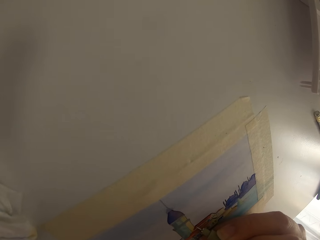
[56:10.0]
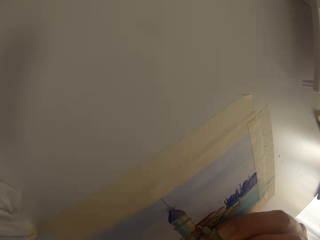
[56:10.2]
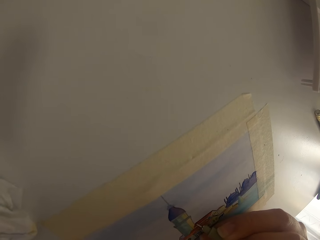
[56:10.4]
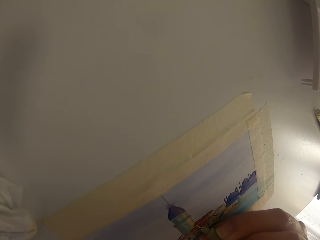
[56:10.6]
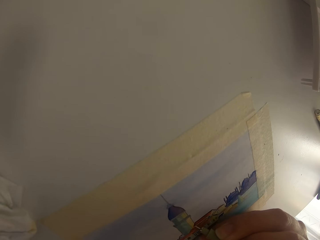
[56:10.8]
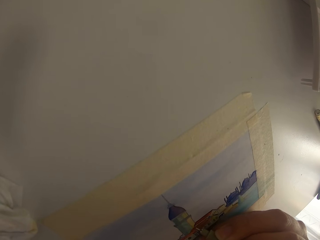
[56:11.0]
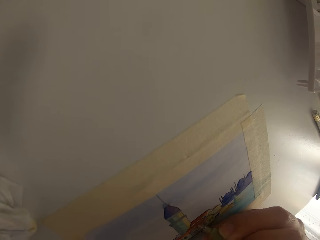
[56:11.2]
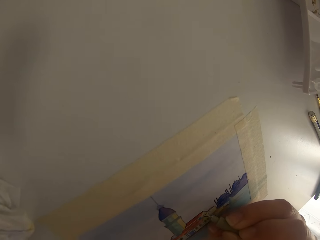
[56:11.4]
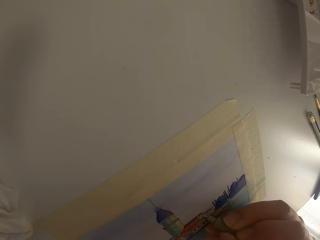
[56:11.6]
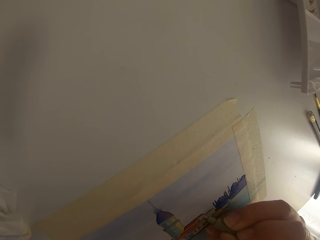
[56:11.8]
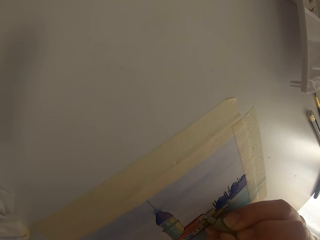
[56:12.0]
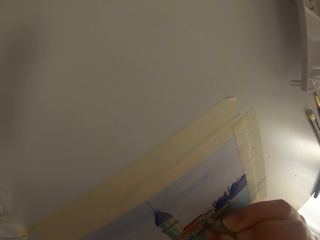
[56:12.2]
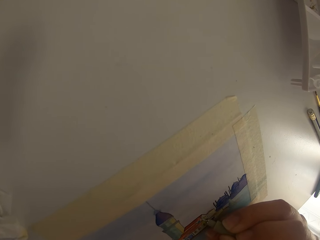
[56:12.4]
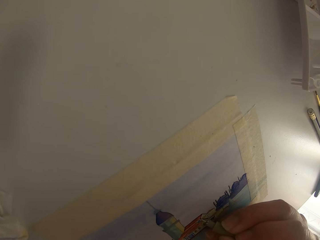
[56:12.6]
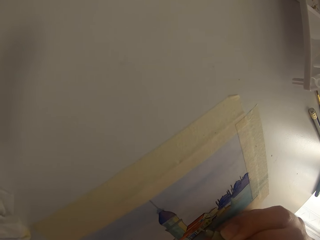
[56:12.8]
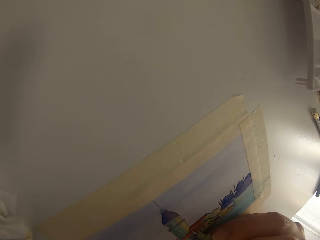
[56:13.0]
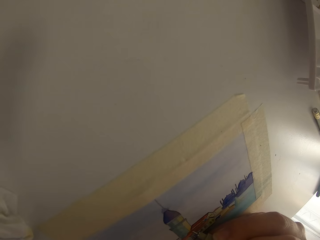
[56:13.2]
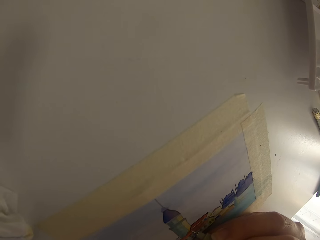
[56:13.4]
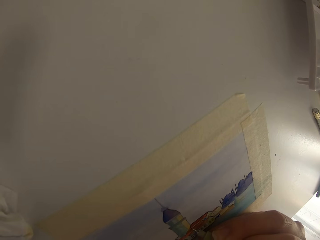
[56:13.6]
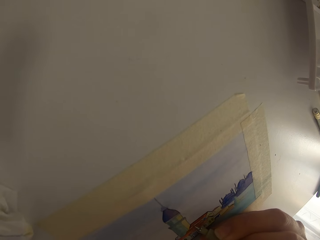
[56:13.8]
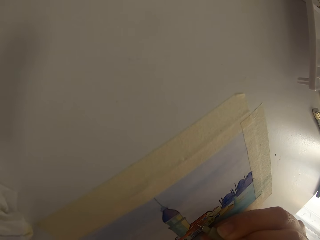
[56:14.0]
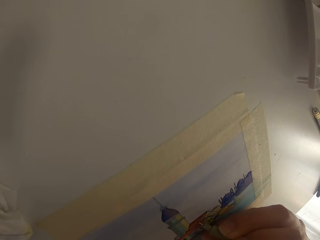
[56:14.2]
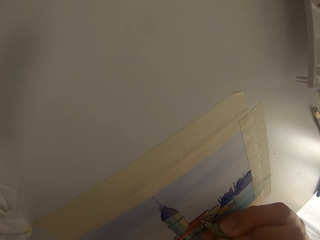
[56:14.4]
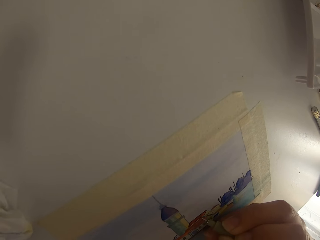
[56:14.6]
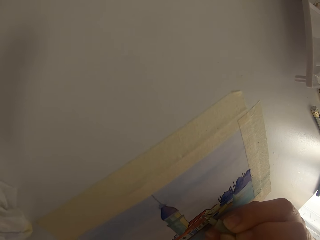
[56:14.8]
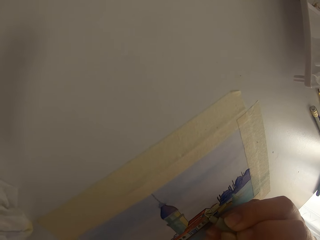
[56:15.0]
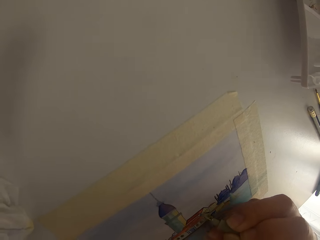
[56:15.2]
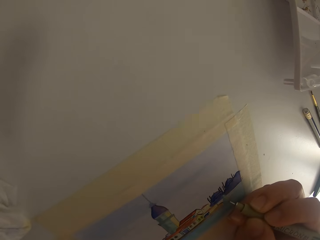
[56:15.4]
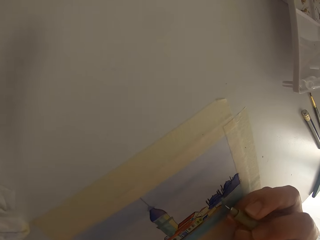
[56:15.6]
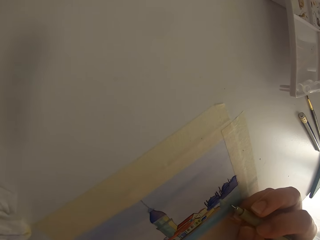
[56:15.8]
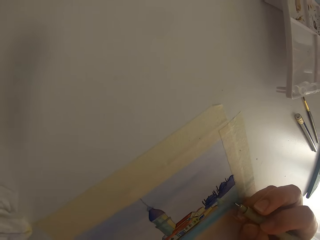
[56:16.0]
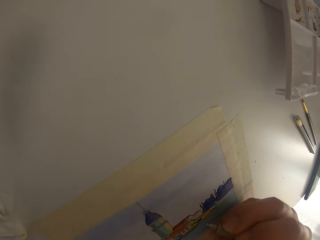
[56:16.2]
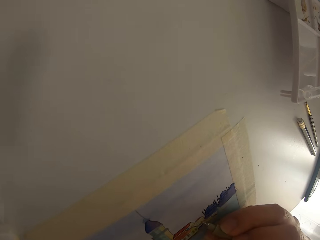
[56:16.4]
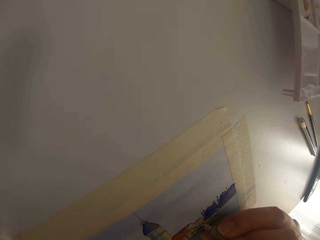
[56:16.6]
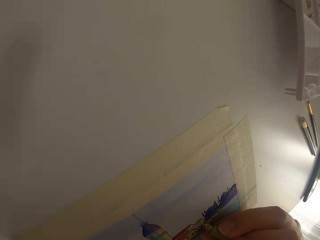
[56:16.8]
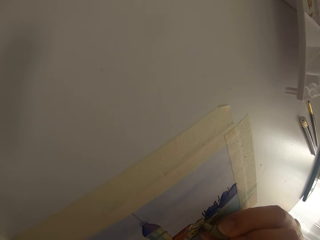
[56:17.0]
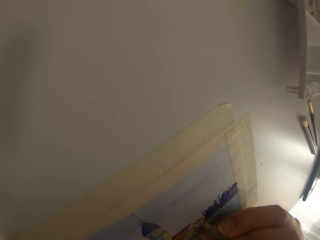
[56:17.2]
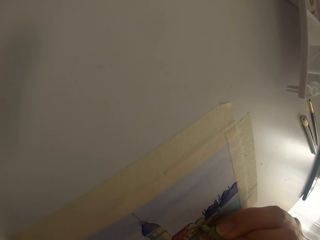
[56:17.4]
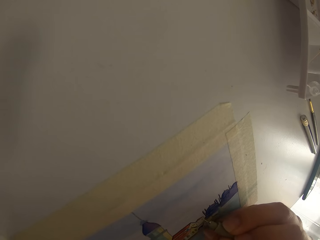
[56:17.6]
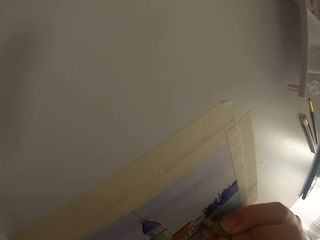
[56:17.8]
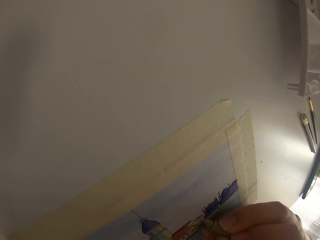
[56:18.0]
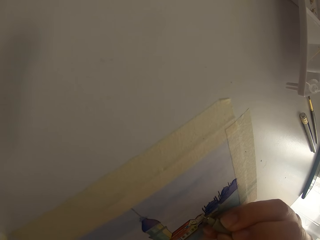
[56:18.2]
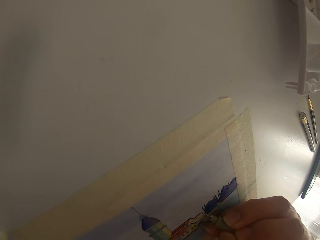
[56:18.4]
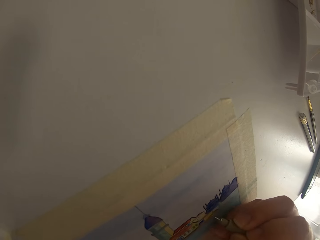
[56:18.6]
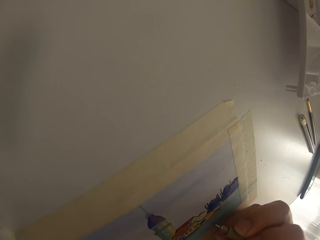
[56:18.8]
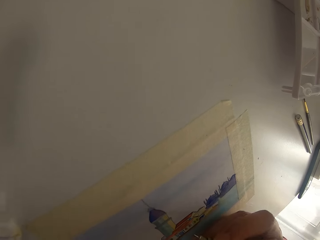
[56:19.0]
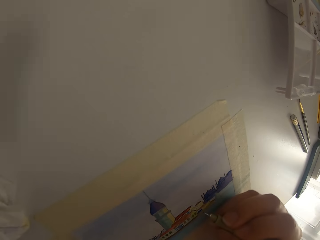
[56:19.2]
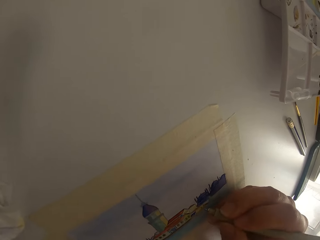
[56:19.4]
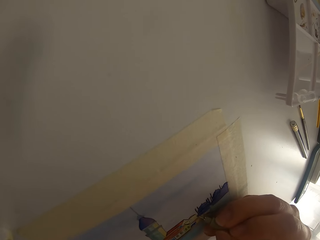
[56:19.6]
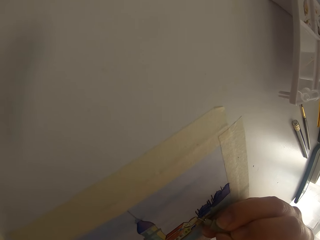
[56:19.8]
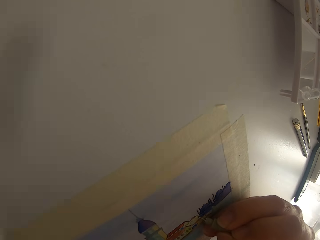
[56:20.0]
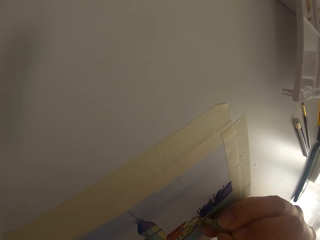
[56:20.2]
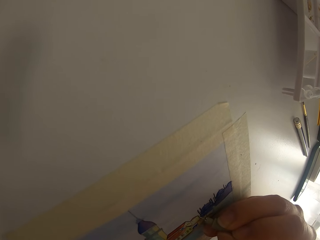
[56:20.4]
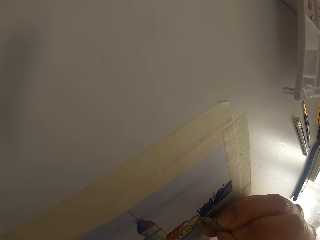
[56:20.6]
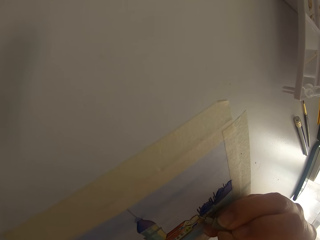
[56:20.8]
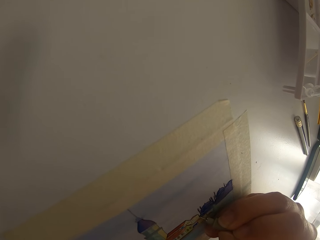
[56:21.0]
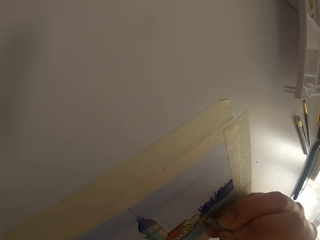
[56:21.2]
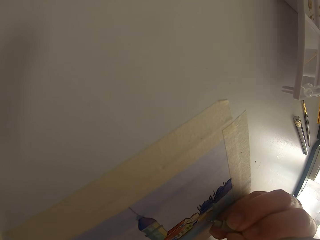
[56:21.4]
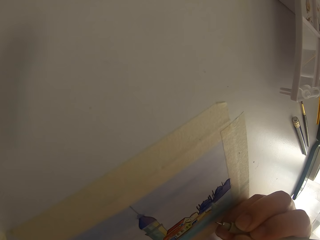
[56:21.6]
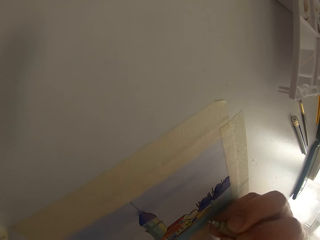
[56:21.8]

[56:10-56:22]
The camera wearer draws on the paper with a pen. They pause drawing.

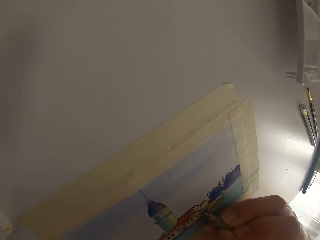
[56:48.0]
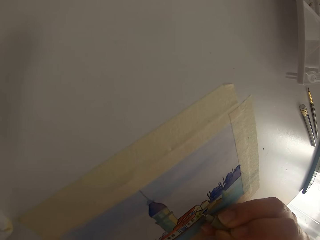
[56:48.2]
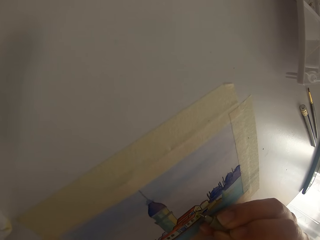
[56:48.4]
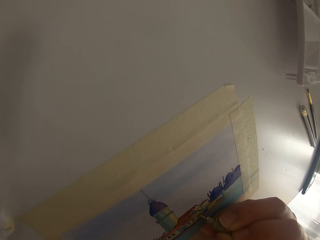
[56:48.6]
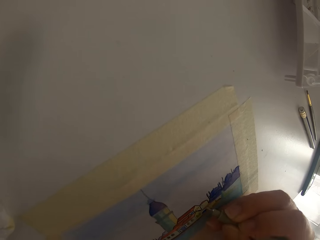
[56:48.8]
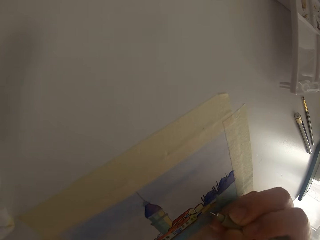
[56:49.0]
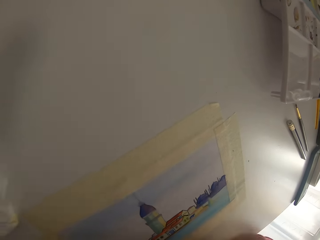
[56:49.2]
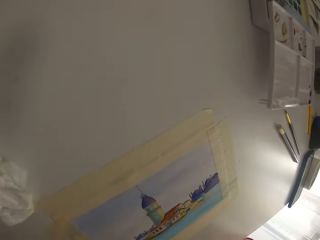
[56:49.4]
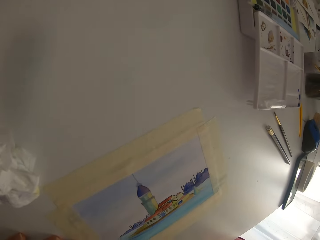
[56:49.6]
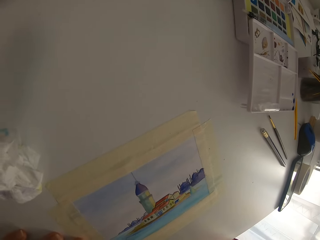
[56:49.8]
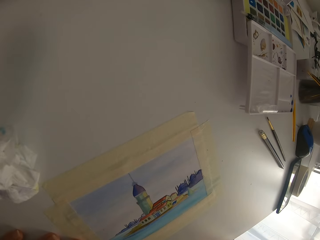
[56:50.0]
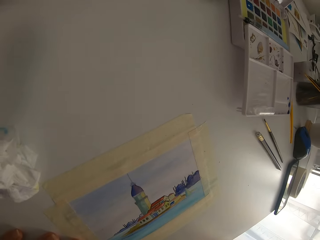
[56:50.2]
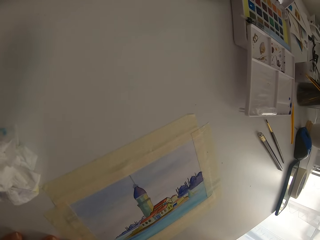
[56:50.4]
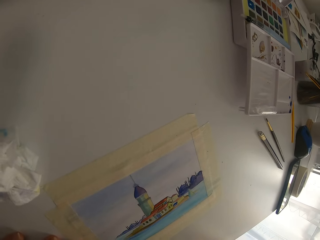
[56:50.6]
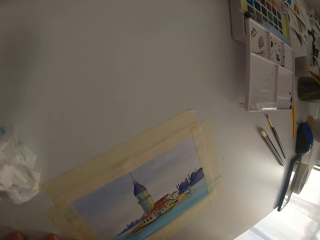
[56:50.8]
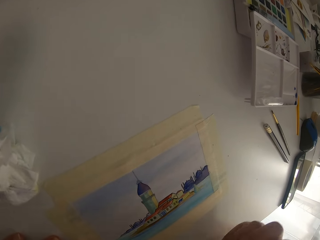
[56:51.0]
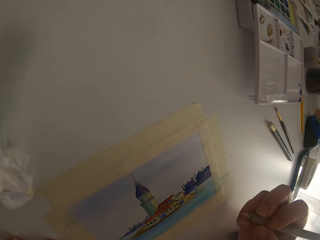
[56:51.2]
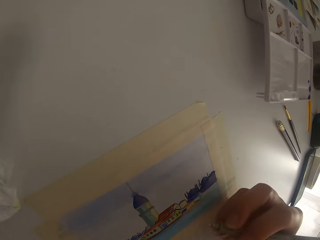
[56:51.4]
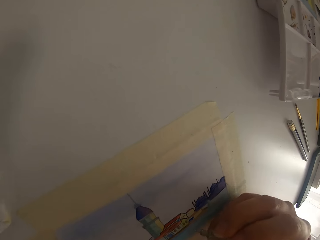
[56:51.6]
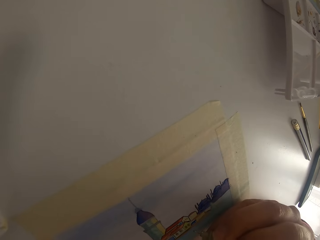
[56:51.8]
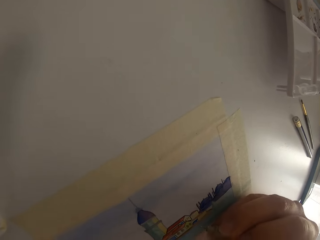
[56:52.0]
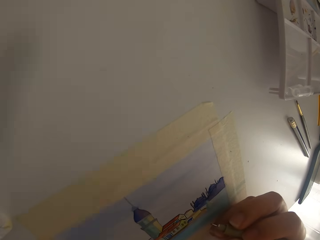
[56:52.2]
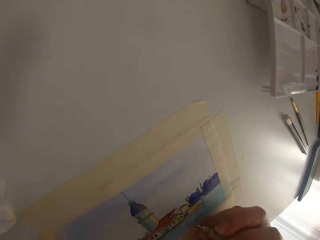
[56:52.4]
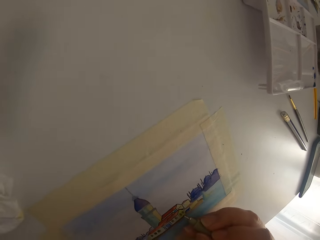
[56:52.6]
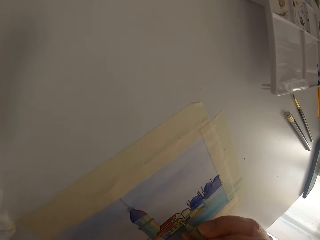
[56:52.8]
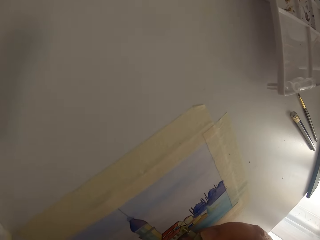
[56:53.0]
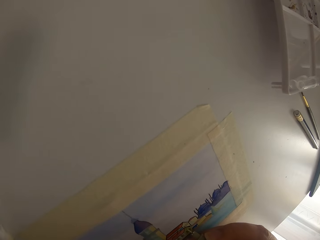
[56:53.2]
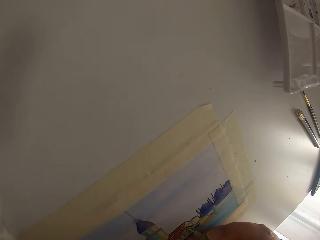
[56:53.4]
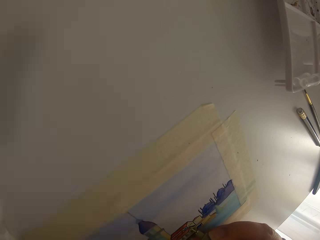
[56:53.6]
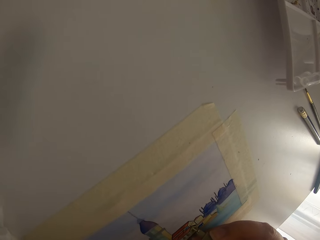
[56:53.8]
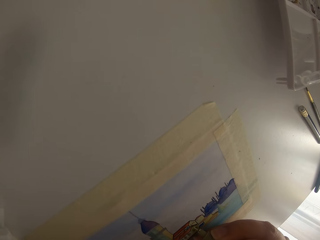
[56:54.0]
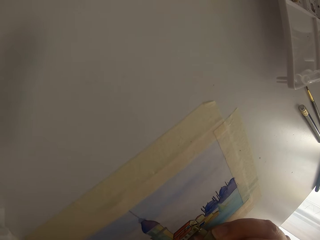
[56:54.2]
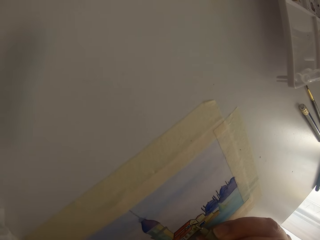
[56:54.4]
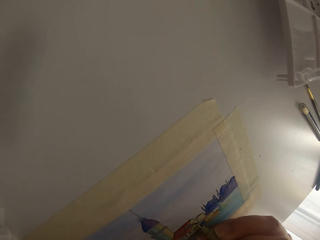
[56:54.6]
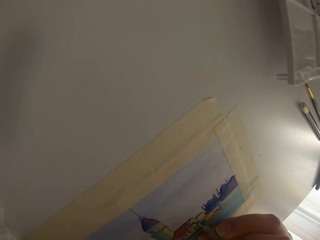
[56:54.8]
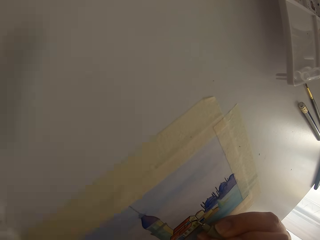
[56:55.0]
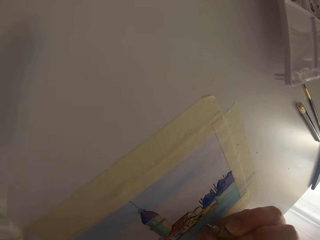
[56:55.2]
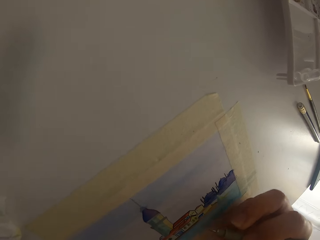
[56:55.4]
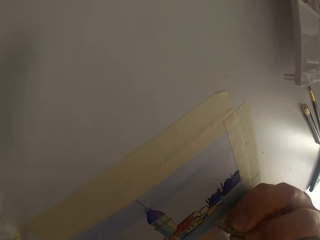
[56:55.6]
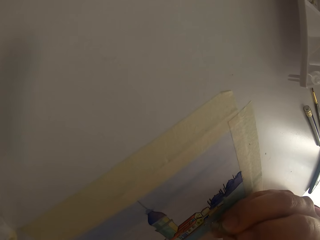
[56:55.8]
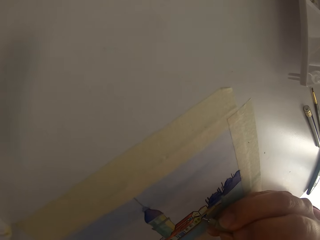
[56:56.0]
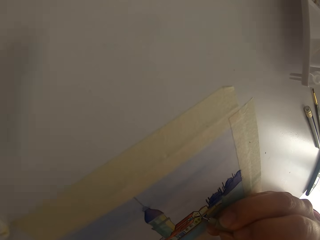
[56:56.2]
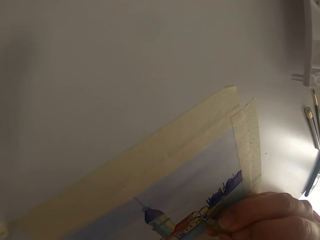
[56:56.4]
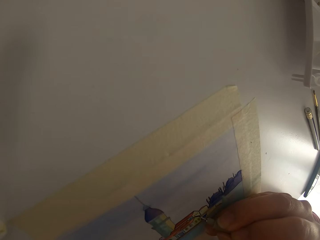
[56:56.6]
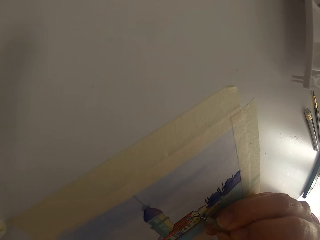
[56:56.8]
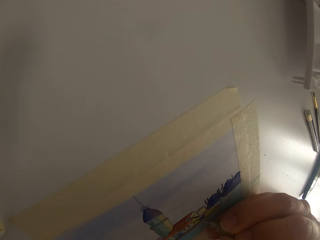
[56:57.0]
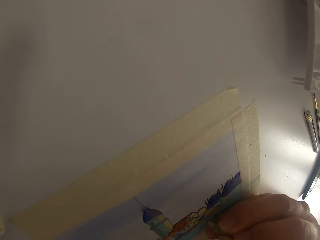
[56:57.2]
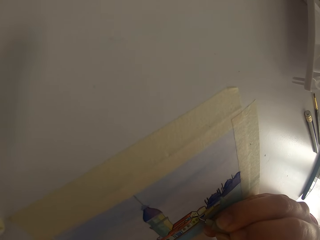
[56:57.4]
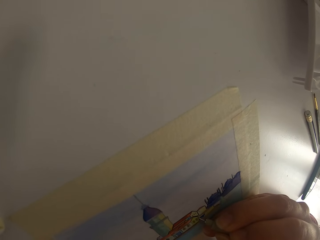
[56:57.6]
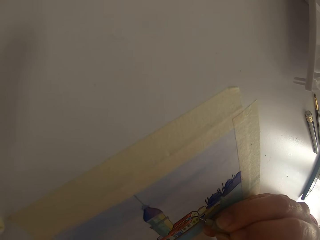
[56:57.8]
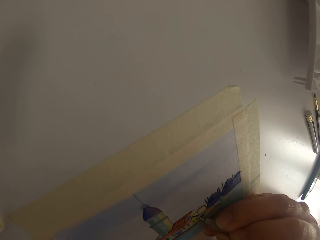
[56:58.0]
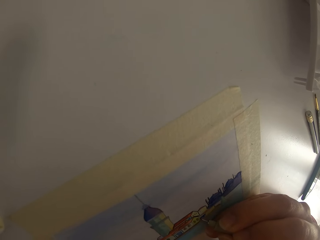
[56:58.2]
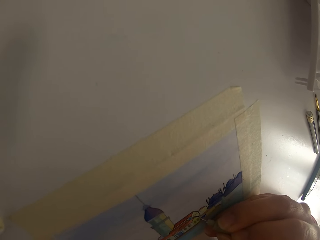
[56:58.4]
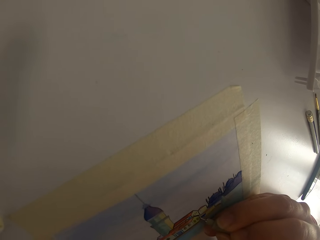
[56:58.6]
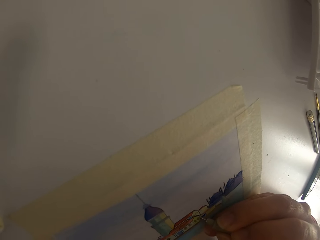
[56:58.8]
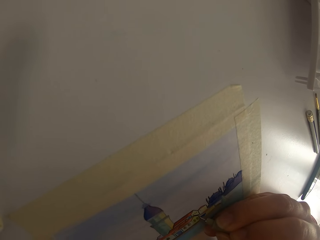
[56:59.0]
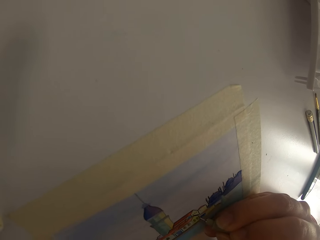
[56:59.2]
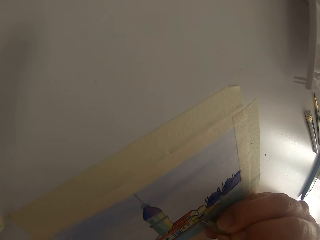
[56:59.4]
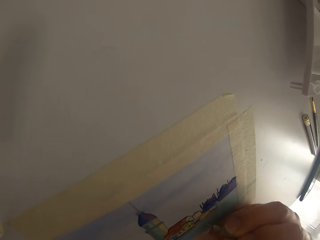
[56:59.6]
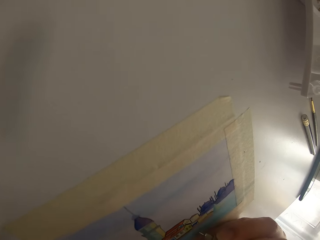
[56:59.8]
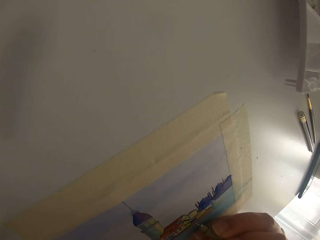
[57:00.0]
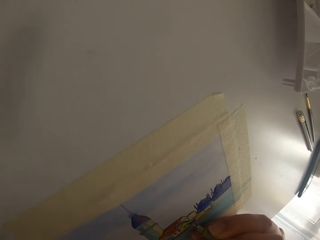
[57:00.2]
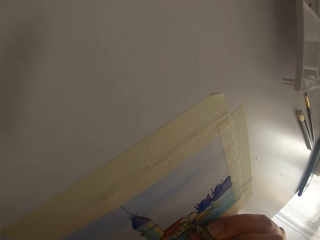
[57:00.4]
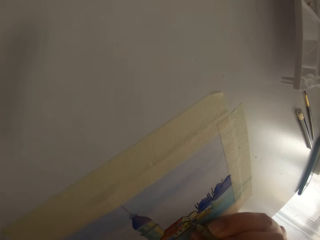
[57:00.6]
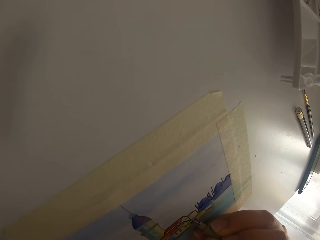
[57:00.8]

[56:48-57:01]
The camera wearer draws on the paper with a pen. They pause drawing.
